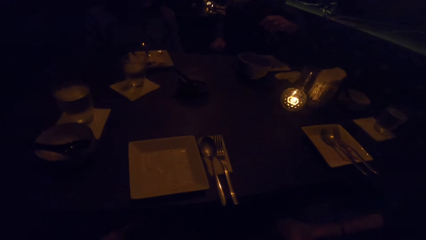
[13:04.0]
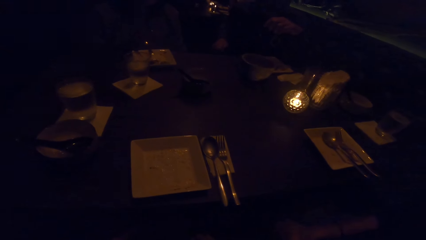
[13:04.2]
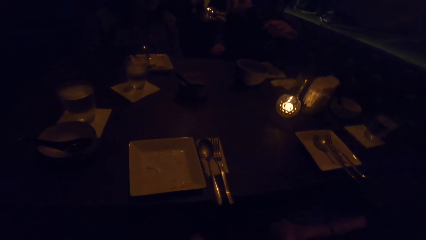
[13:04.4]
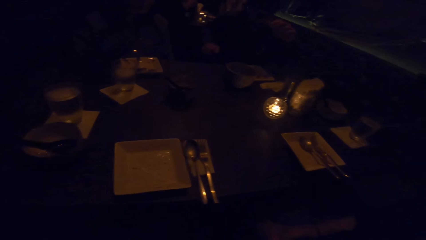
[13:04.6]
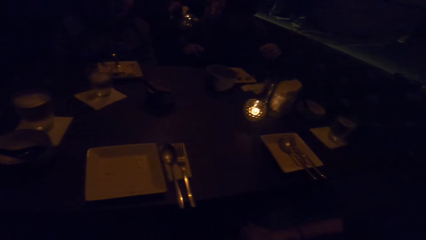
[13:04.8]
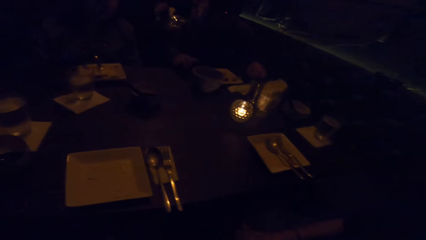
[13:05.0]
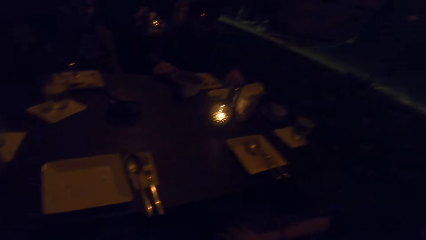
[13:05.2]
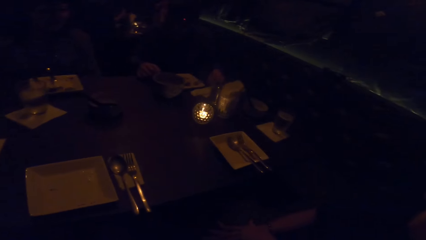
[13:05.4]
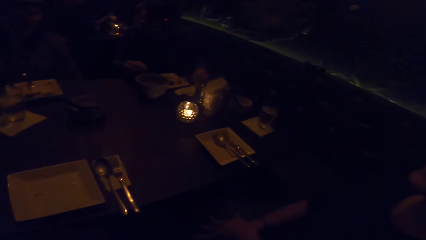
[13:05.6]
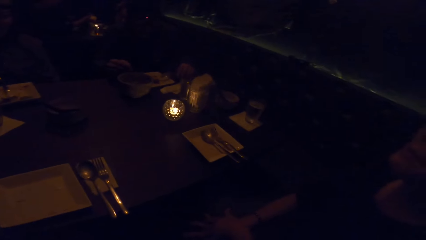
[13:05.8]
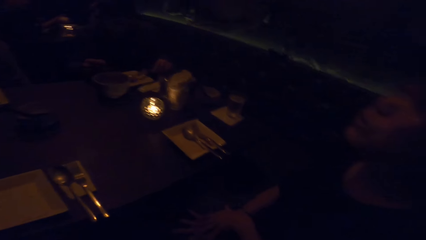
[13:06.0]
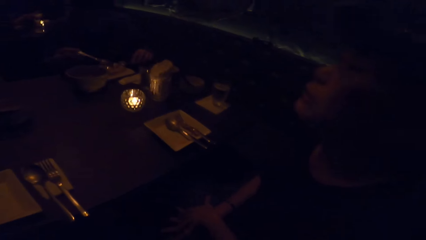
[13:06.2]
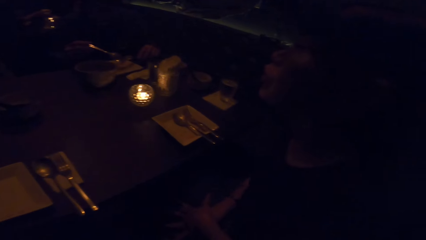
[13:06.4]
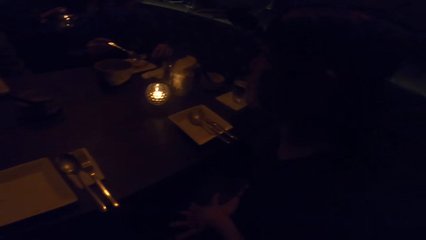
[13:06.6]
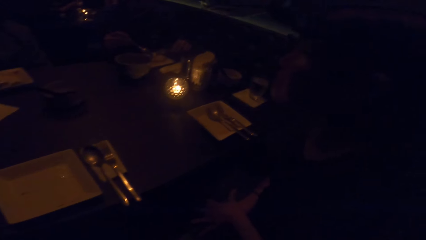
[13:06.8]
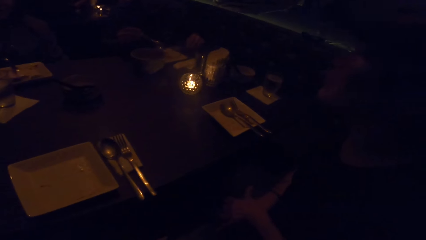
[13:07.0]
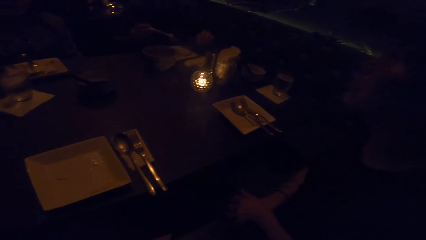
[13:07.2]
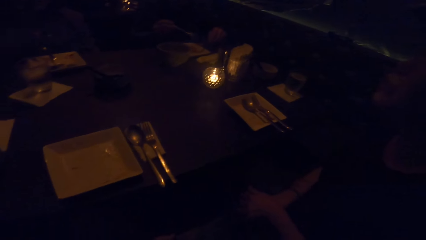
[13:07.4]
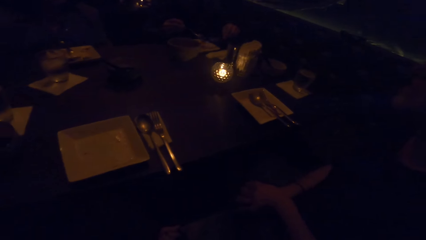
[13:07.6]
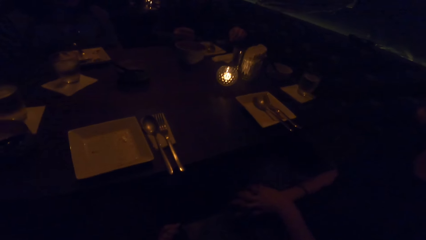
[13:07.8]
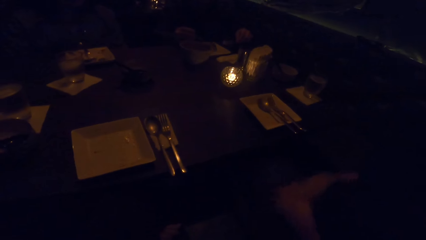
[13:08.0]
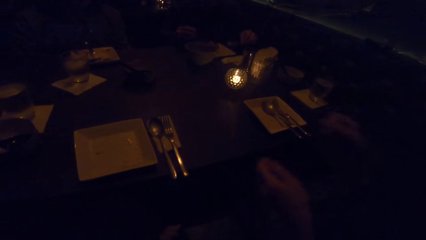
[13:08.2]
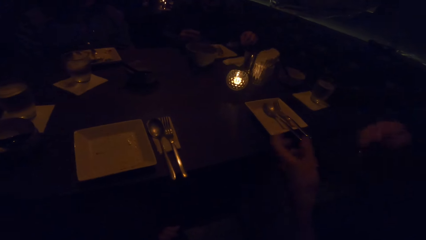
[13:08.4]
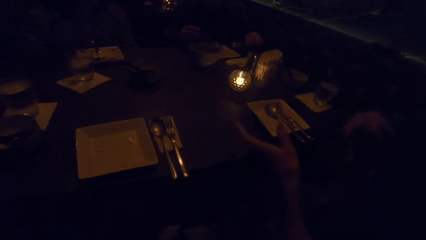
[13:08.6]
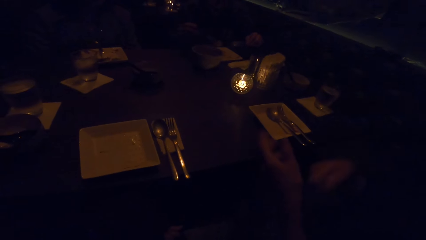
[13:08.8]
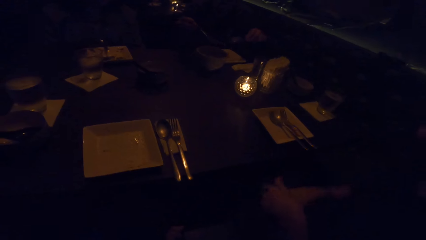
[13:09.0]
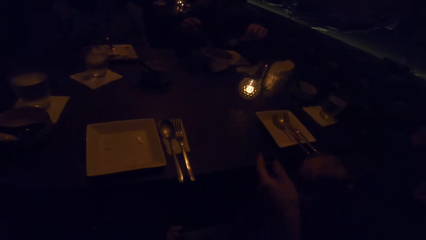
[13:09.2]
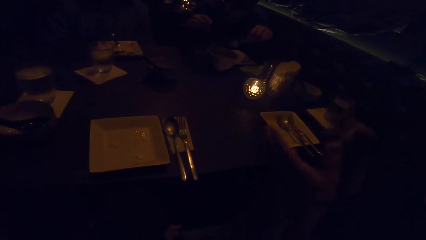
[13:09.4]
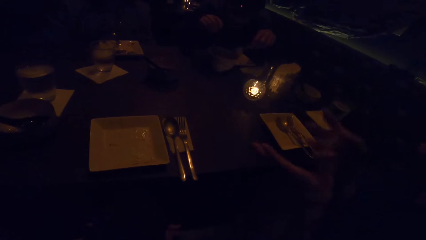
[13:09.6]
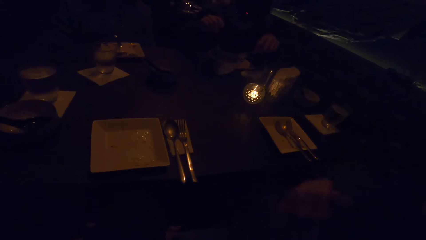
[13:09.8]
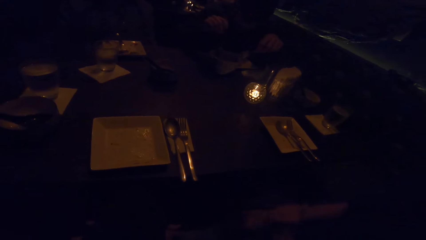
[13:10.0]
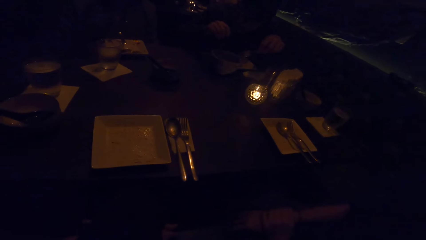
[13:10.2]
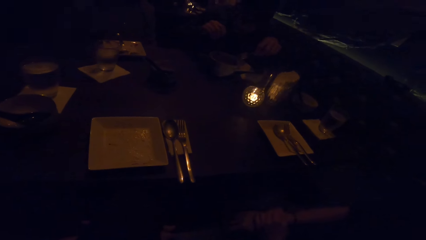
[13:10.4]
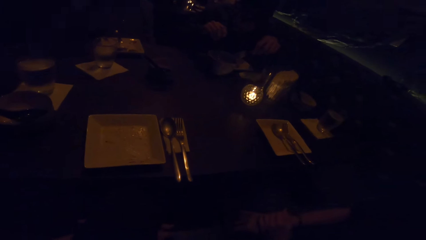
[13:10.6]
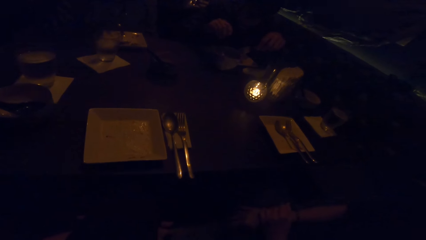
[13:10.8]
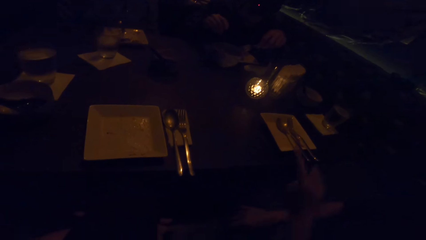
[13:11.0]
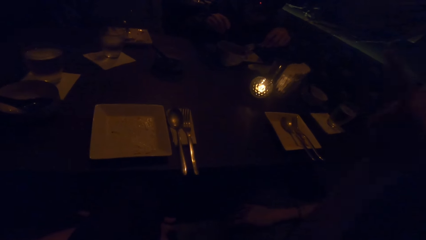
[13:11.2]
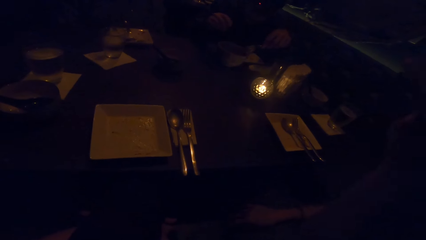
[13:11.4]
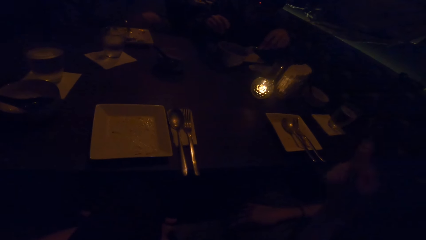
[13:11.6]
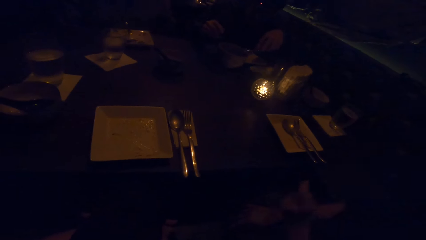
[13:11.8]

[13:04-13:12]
The camera wearer looks at a woman. A man continues eating from the plate in front of him with cutleries in both hands.

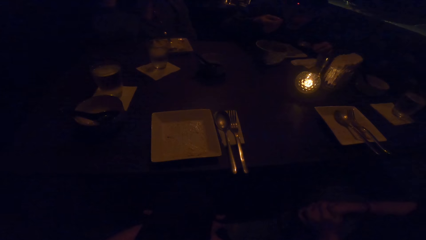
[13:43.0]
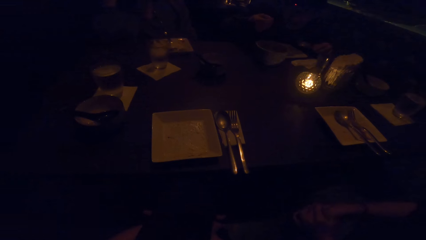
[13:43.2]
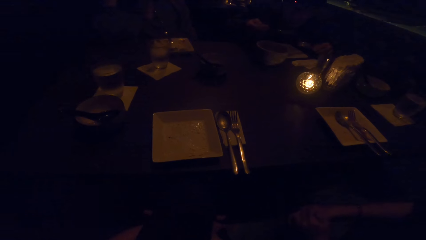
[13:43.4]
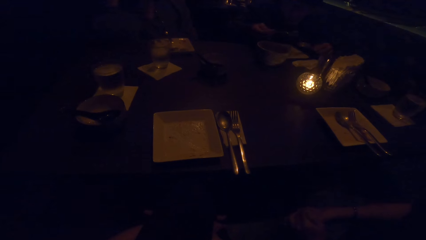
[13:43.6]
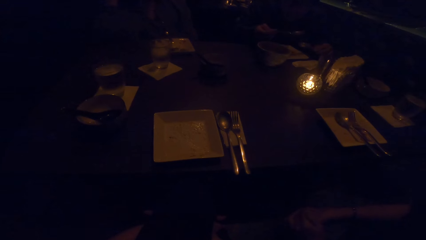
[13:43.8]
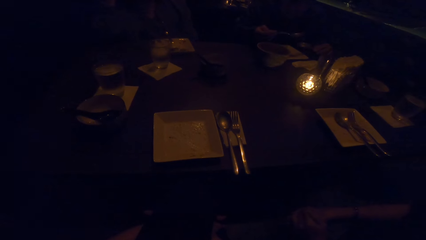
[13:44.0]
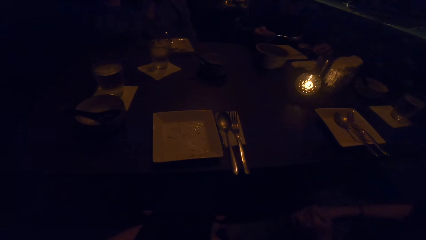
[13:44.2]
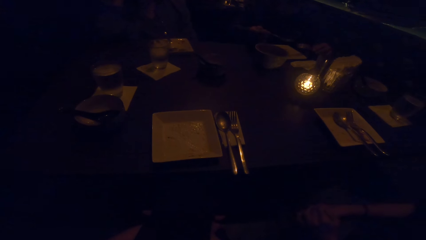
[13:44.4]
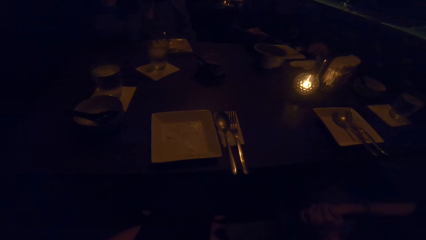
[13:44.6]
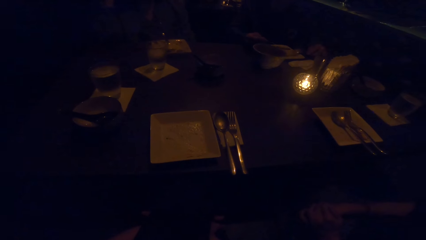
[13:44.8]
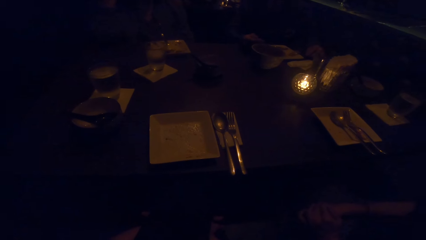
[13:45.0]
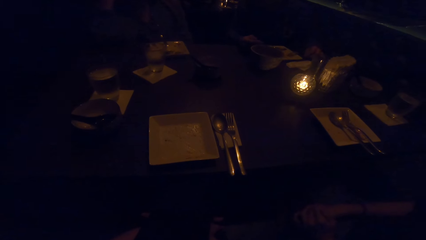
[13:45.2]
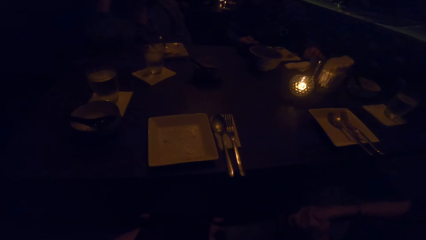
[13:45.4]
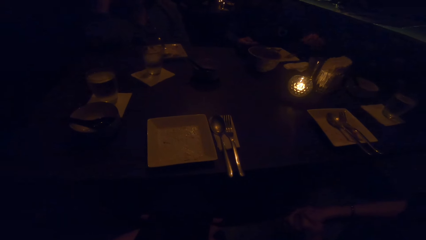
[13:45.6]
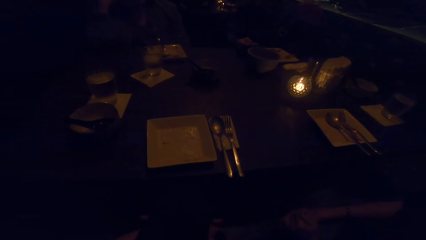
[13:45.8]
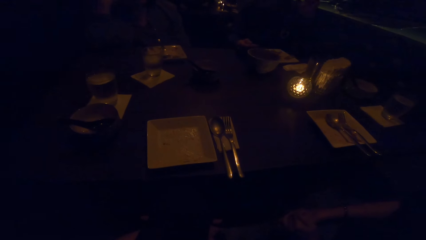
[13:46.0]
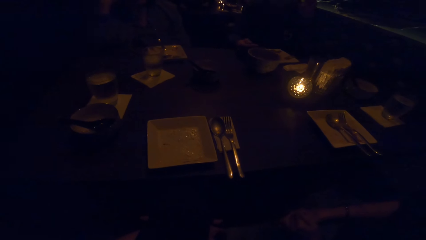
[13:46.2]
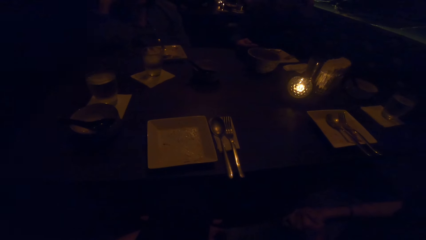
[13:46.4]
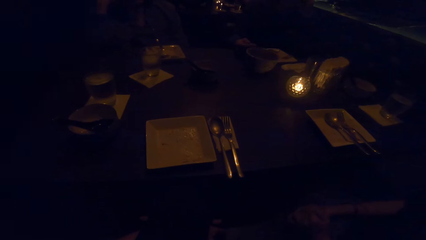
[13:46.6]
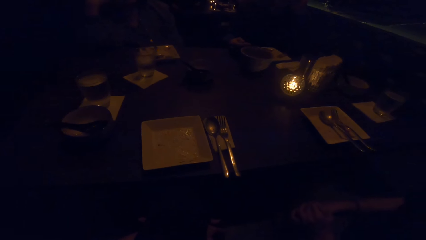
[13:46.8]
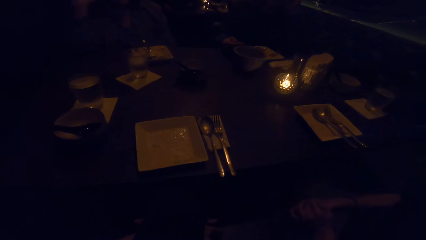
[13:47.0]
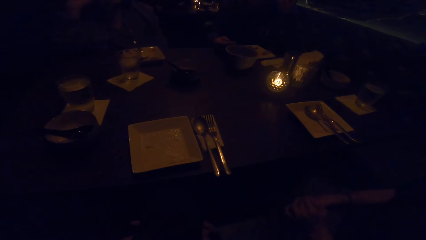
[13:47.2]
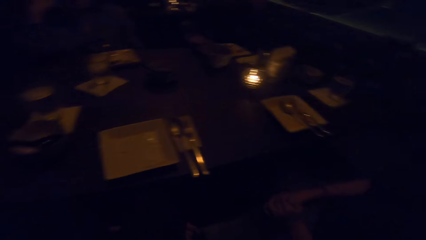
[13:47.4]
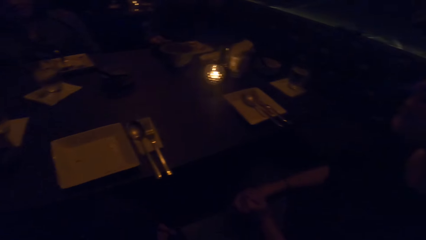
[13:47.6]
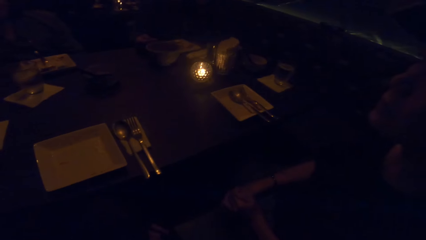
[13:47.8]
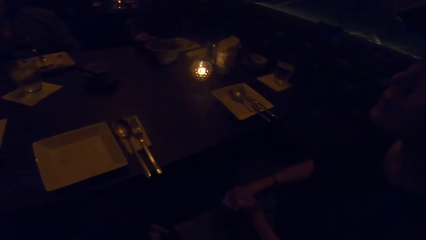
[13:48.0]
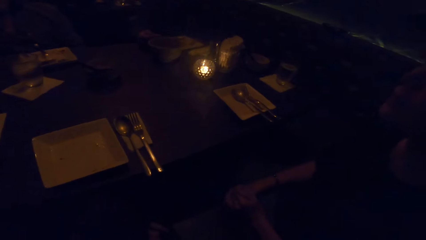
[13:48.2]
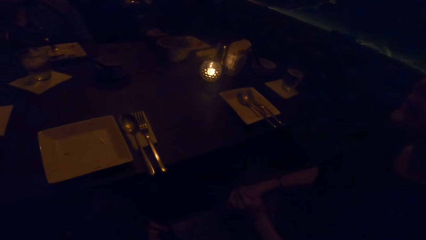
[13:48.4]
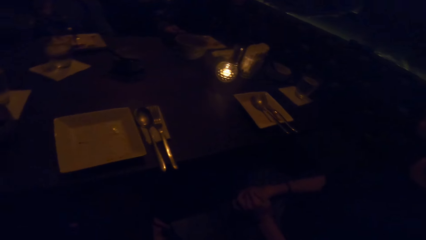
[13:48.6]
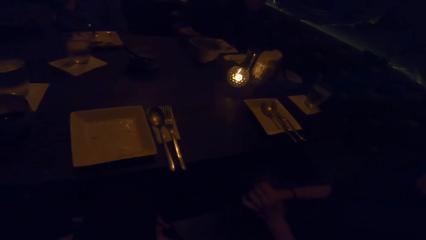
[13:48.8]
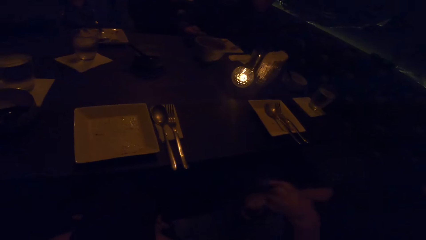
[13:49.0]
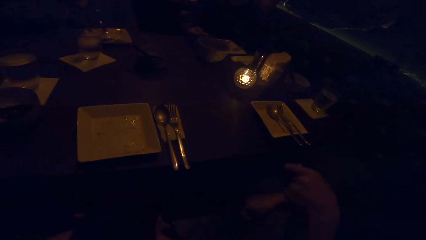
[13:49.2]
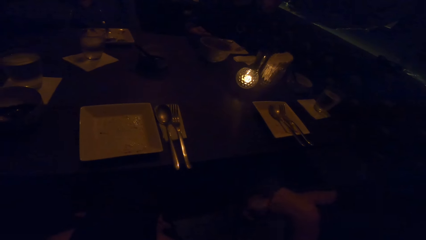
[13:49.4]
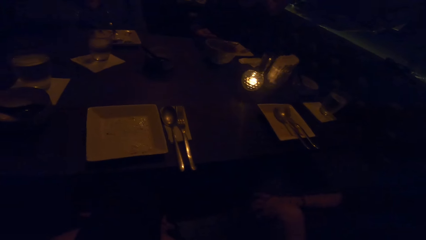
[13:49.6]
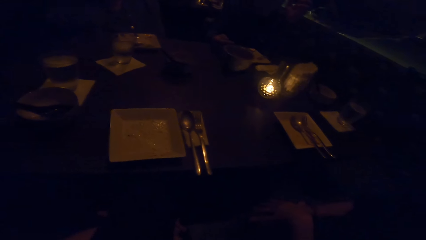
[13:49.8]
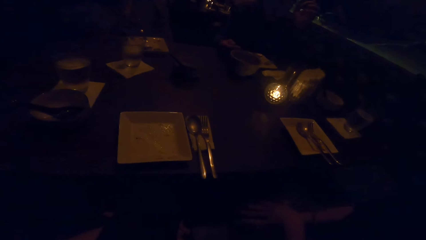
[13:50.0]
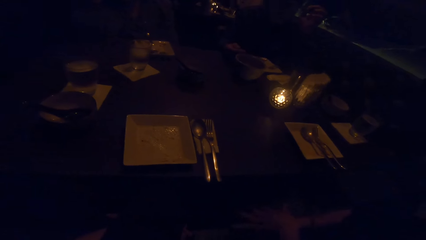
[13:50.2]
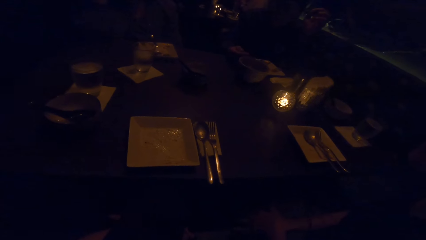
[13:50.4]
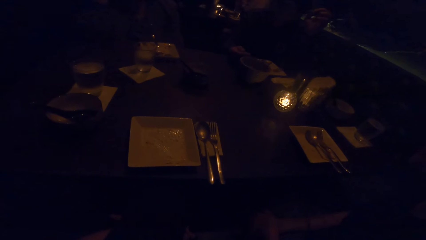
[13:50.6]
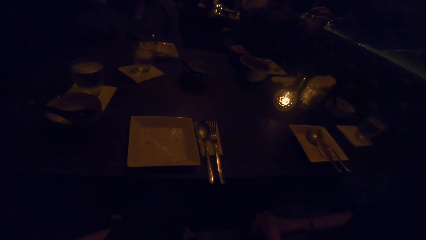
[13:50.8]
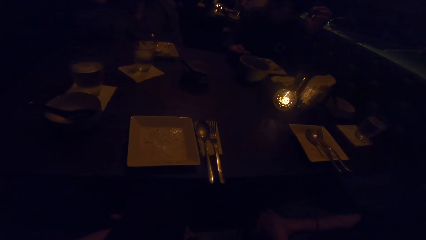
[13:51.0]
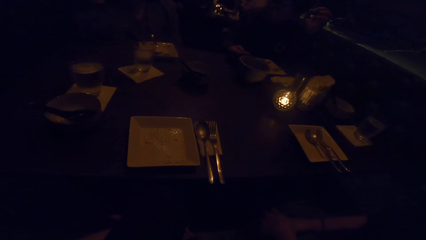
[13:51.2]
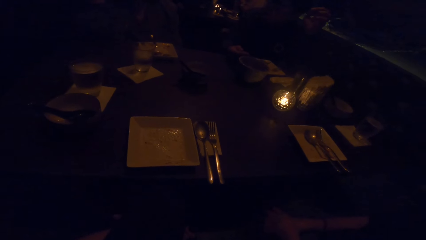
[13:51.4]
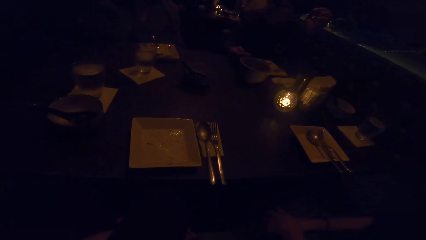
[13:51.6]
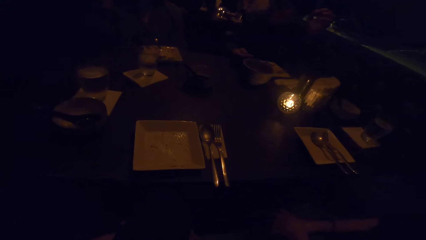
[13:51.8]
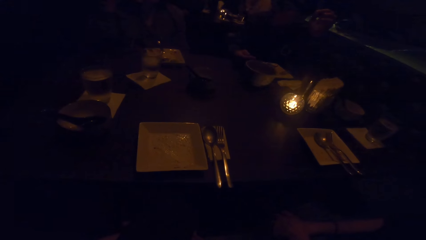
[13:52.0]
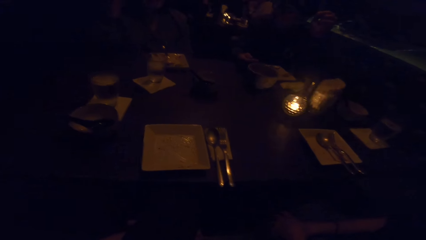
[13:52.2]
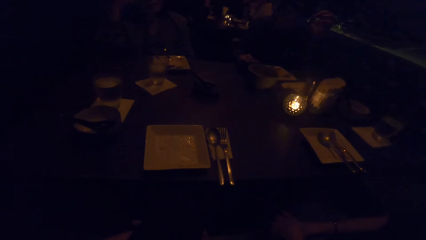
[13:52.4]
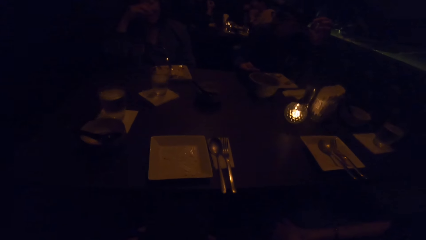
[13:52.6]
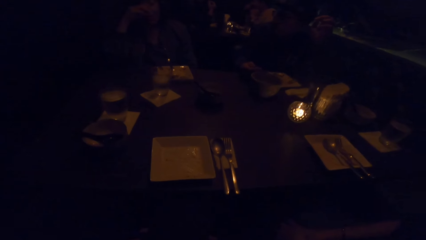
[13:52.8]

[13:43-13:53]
The man drops the cutlery in his right hand on the plate. The camera wearer looks at a woman.
